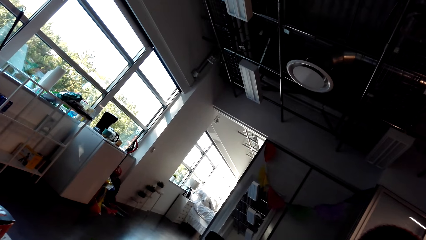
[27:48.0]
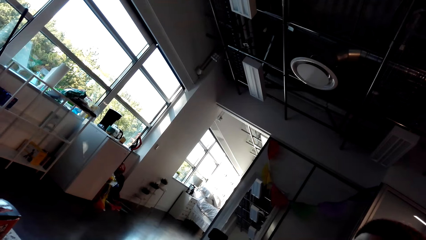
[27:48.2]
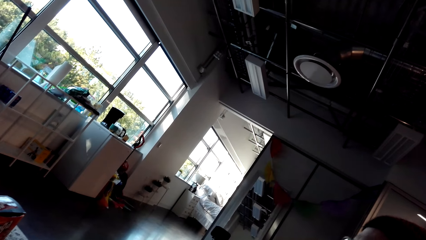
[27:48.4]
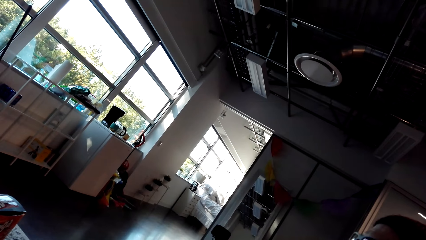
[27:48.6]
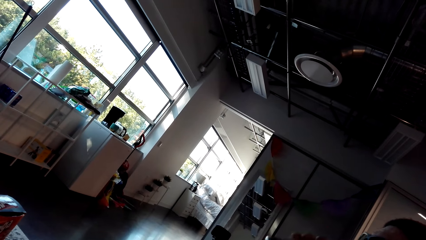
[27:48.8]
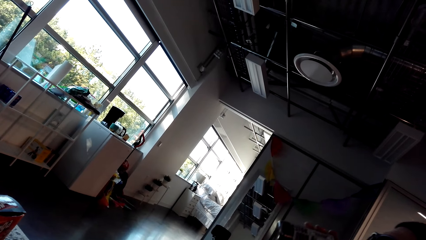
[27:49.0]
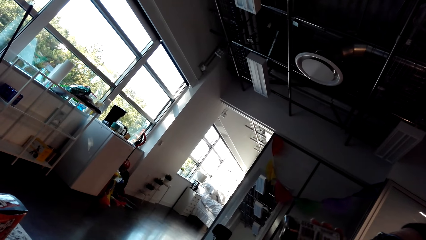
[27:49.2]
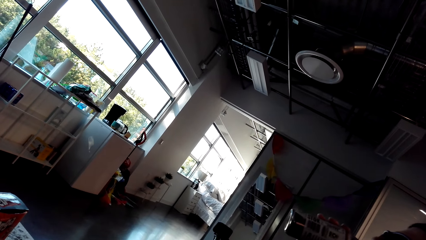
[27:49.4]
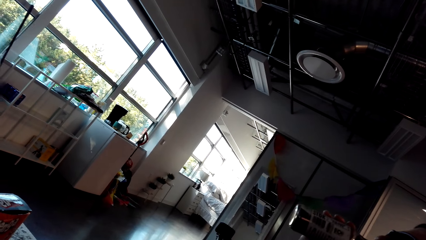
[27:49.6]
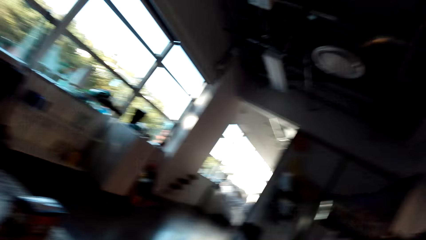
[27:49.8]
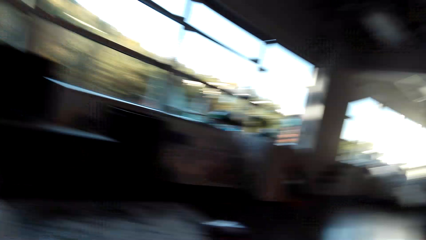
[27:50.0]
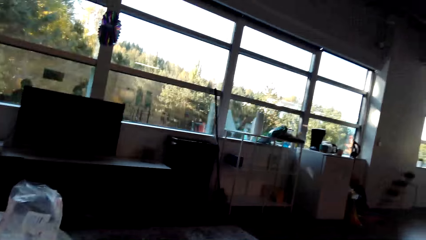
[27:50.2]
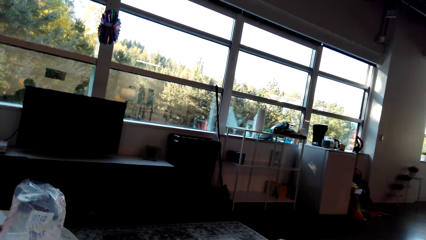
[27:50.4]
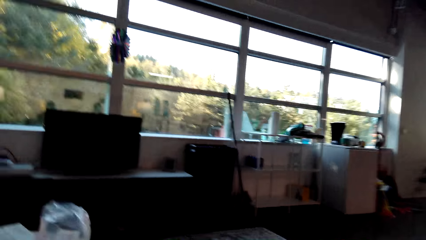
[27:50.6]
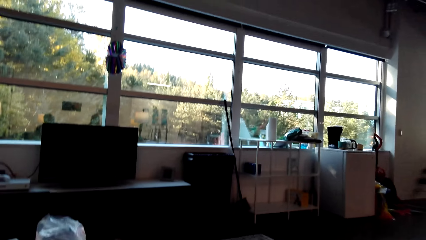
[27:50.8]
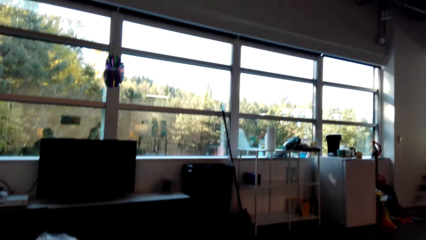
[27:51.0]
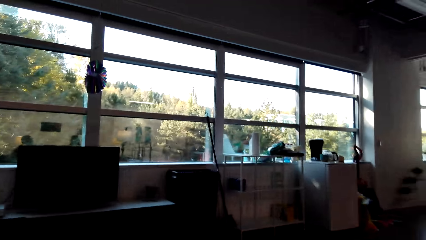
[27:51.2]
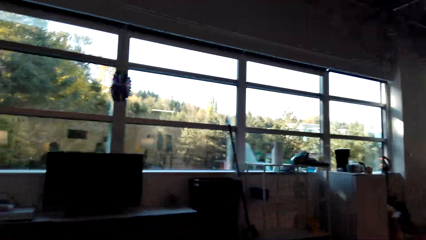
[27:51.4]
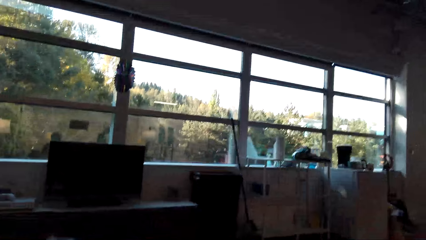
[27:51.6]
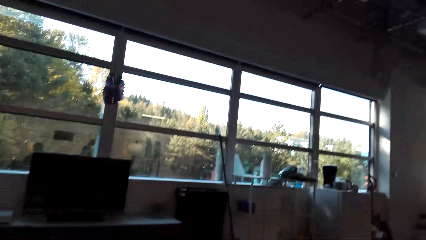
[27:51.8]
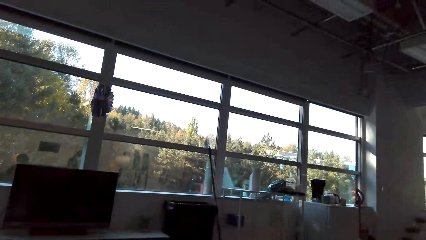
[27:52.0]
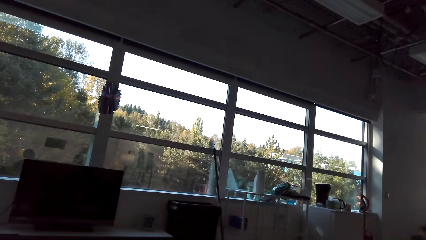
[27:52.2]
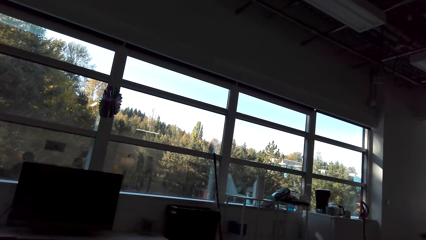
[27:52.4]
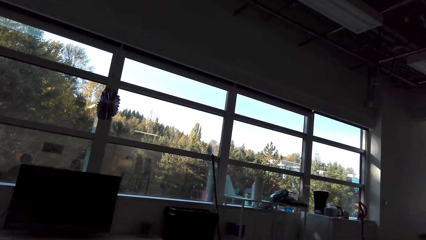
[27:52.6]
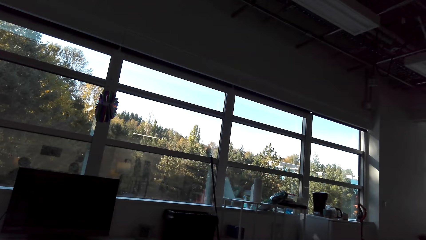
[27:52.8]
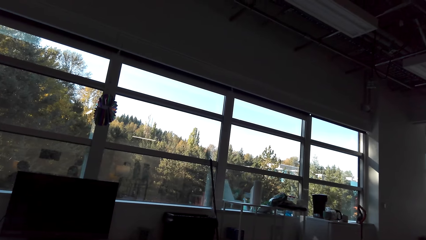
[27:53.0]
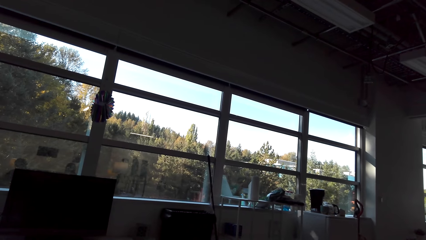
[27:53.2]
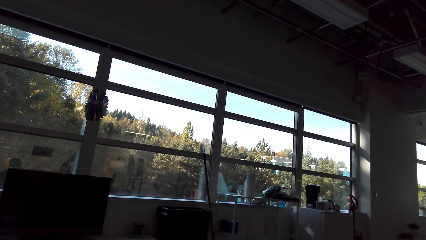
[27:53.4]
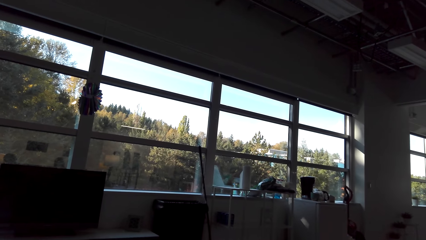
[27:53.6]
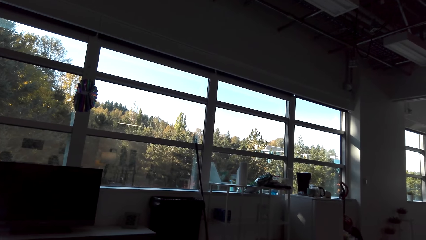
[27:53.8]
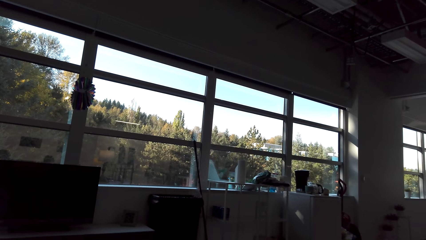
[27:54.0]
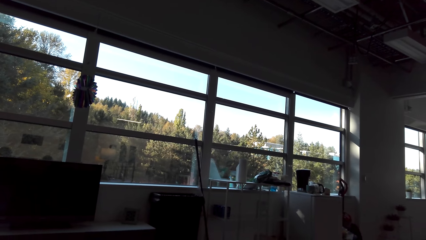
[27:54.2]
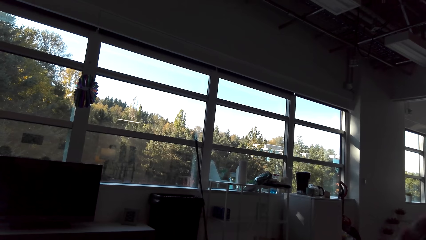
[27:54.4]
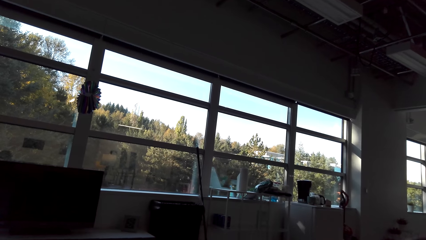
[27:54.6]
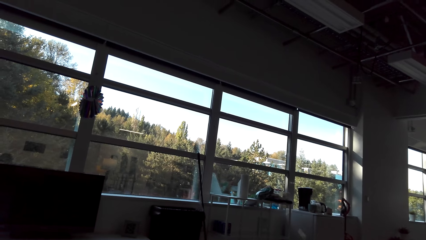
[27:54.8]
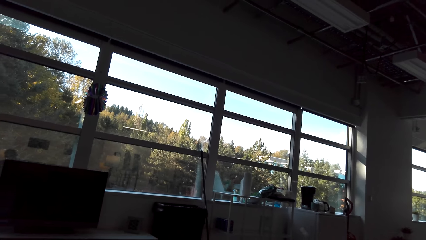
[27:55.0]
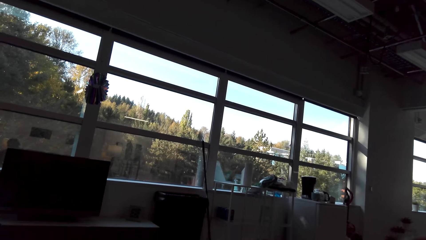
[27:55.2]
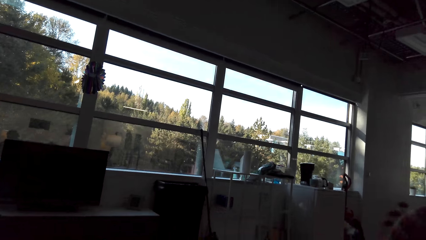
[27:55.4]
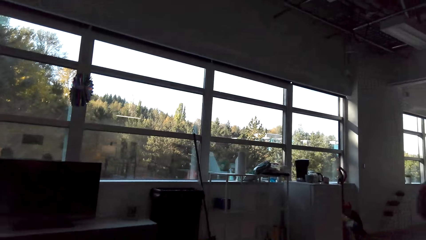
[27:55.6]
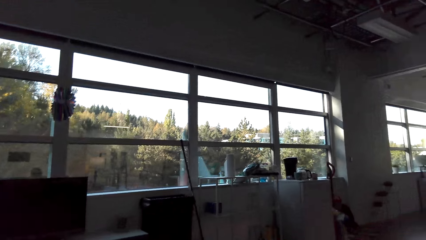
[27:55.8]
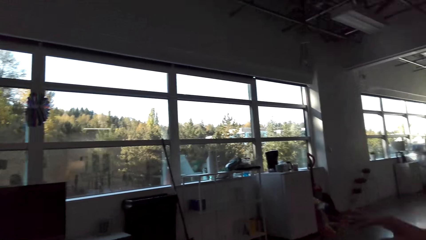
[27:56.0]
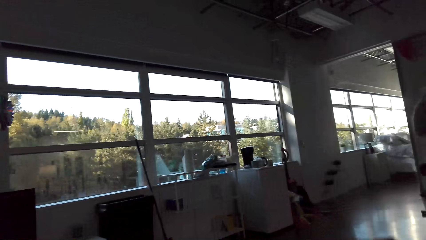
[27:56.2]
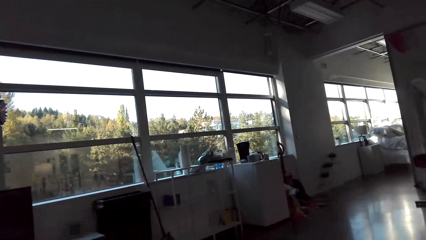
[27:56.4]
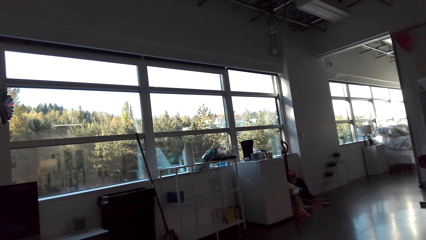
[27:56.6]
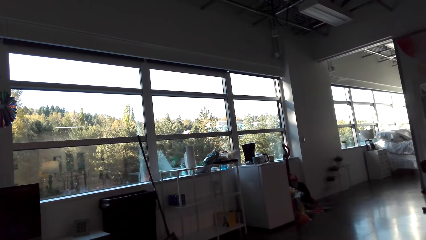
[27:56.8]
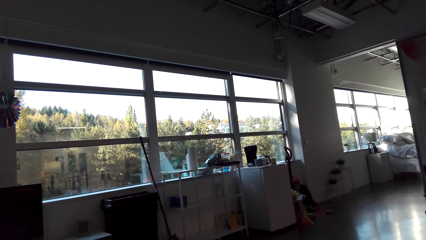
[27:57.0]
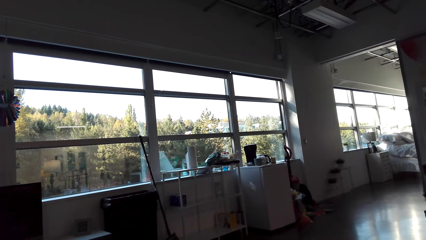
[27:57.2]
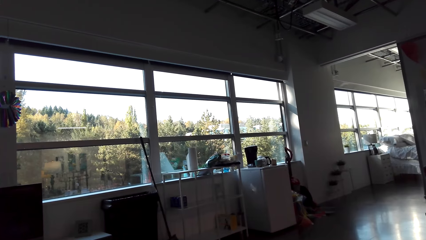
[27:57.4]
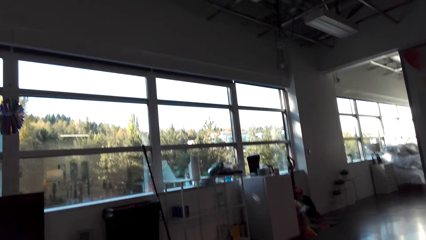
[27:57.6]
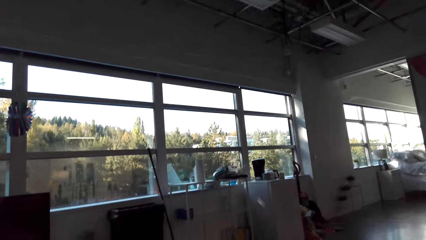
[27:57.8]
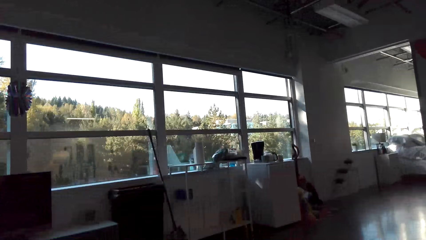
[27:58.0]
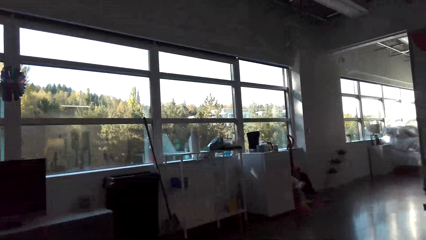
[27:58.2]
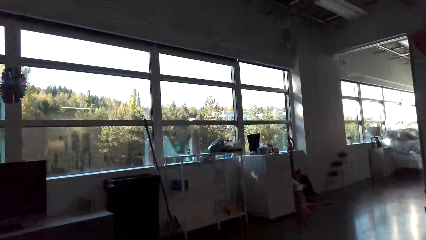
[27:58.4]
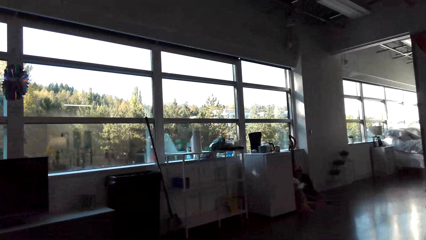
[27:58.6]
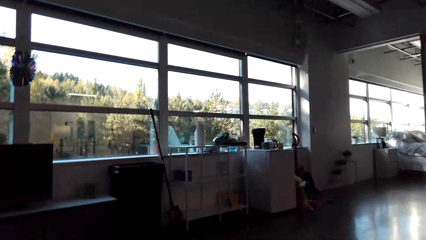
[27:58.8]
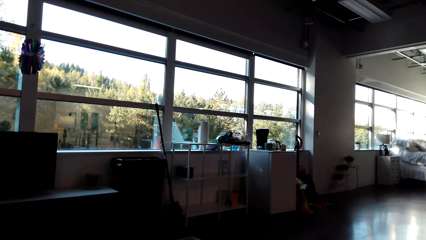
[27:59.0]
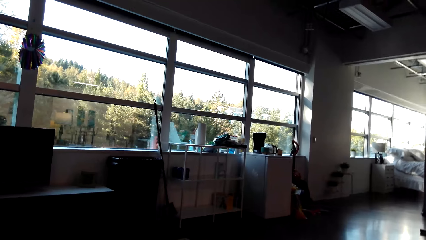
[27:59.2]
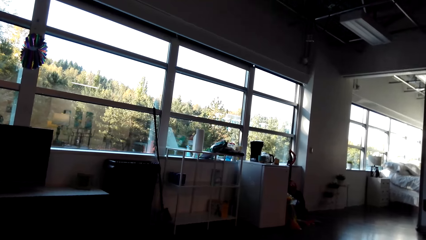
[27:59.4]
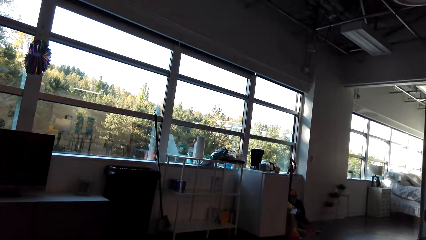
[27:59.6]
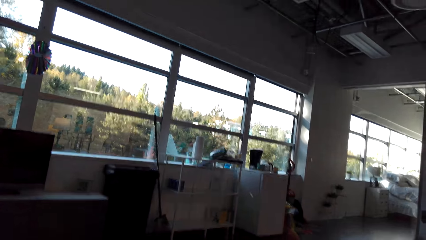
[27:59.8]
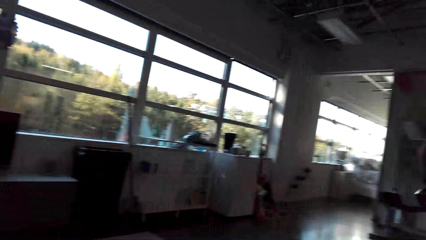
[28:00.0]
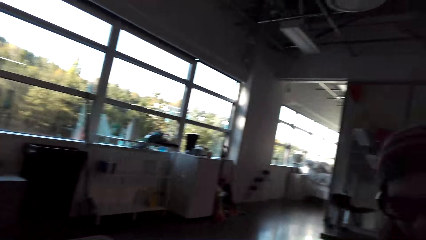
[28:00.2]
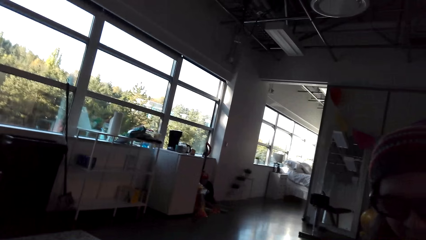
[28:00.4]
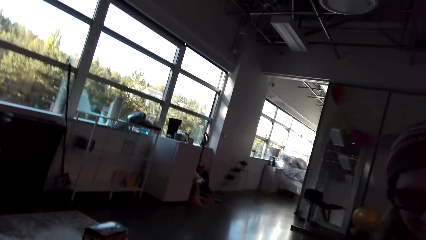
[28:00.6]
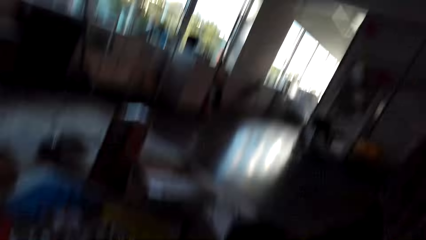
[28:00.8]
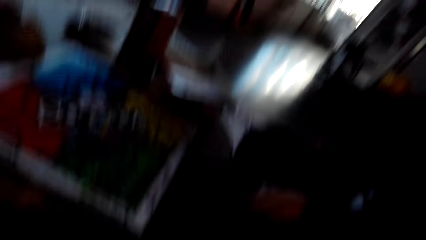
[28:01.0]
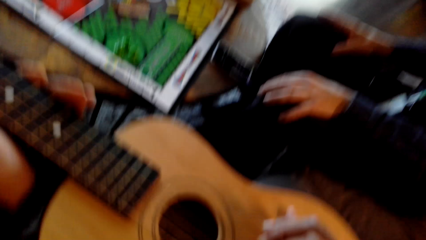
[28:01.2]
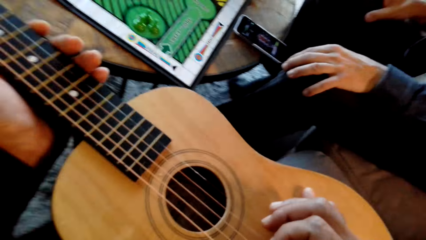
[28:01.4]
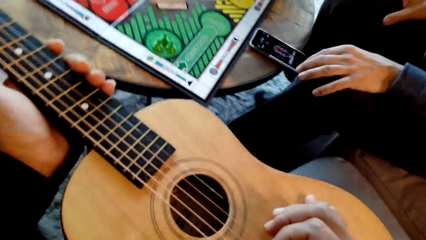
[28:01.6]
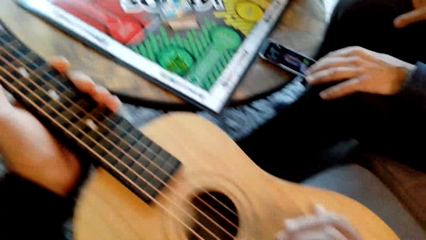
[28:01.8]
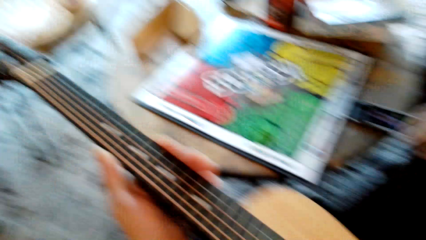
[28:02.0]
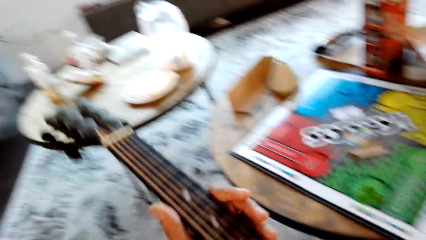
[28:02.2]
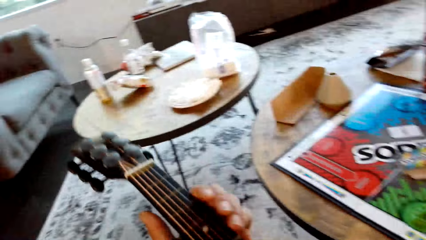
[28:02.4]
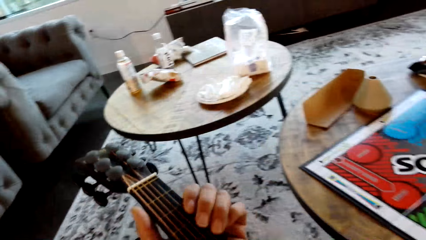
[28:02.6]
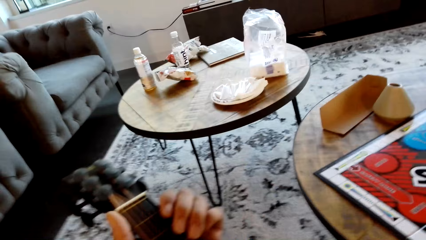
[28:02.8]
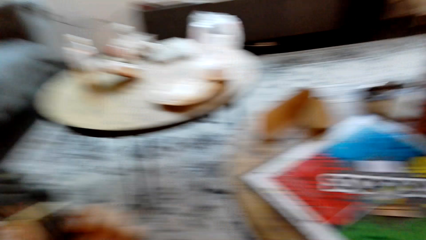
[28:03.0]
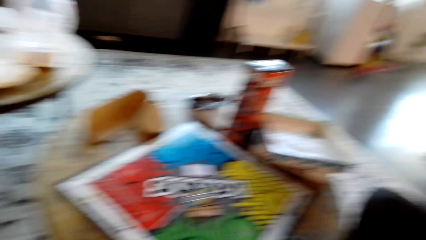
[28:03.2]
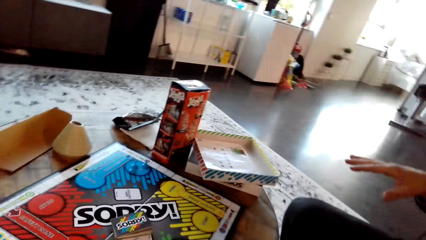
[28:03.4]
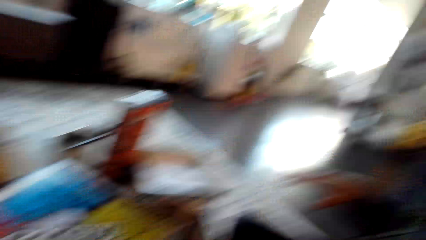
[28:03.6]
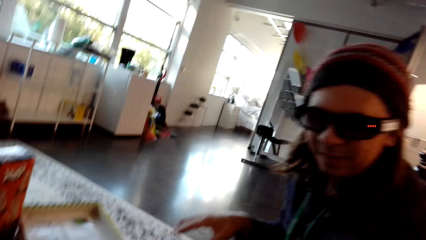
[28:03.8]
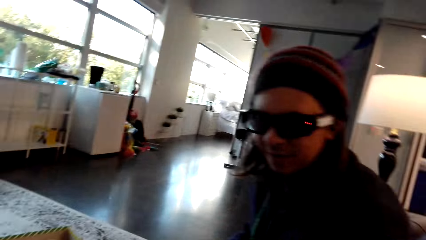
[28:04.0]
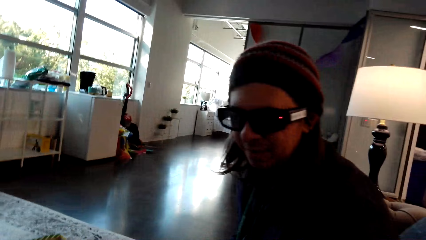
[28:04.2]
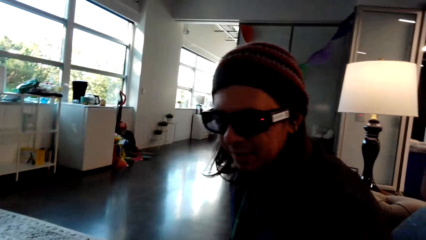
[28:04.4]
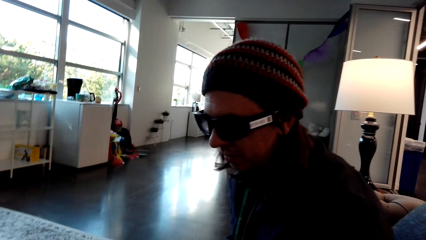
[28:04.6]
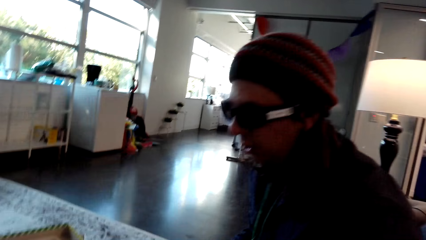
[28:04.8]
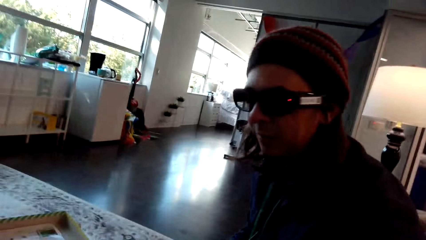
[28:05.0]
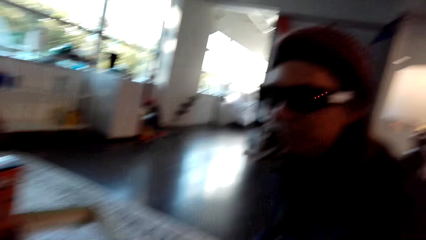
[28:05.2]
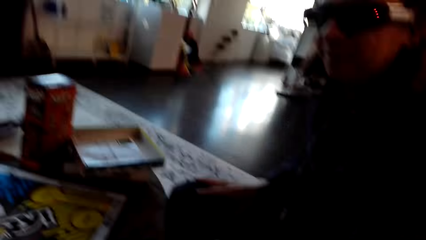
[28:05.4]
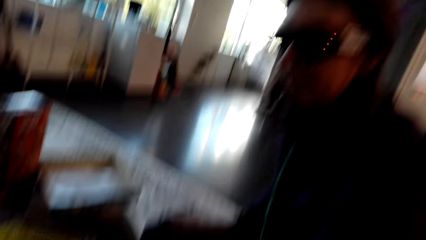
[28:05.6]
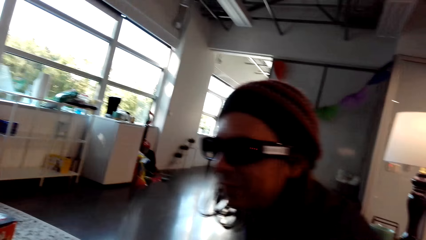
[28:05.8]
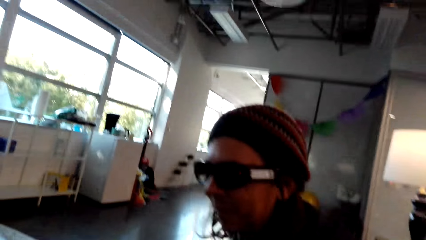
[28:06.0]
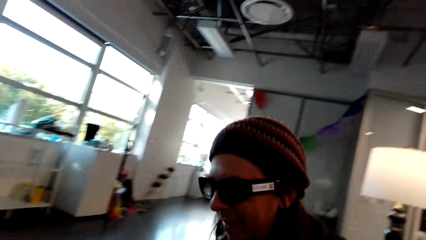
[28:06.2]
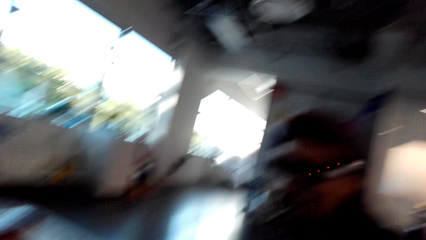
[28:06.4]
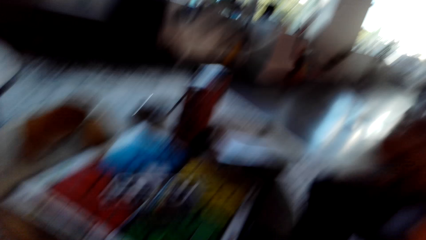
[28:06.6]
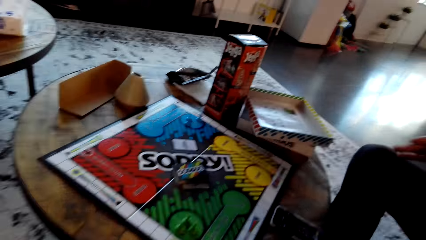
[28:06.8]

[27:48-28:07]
The camera wearer plays guitar. They turn around the house. They look around.
